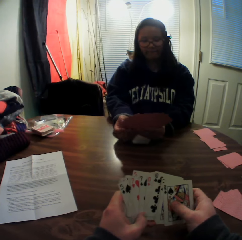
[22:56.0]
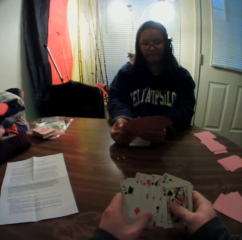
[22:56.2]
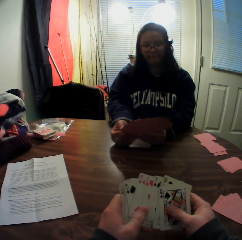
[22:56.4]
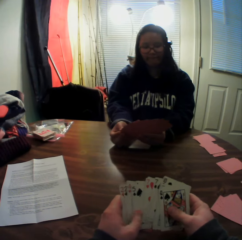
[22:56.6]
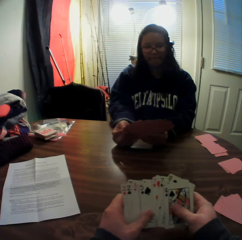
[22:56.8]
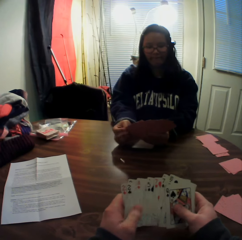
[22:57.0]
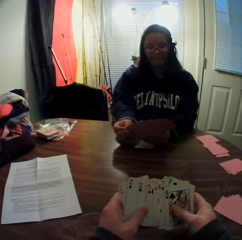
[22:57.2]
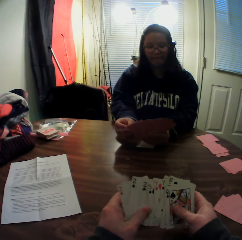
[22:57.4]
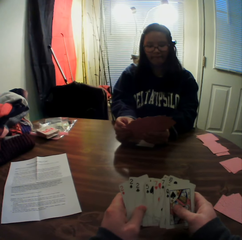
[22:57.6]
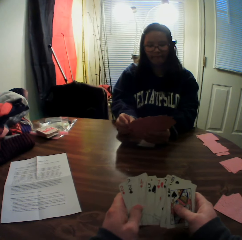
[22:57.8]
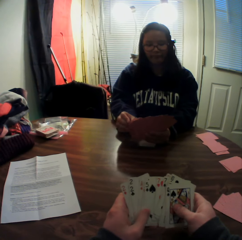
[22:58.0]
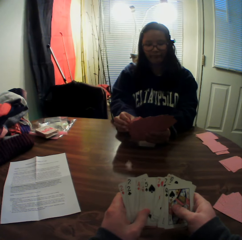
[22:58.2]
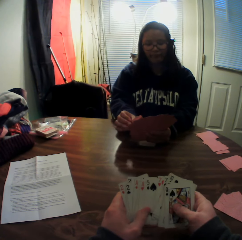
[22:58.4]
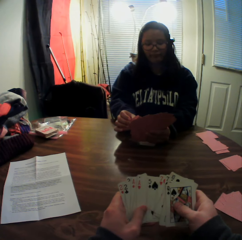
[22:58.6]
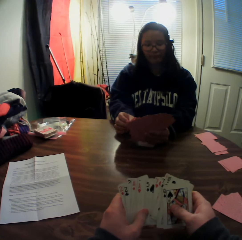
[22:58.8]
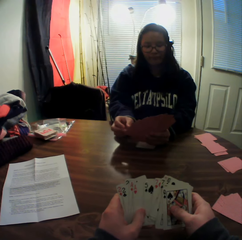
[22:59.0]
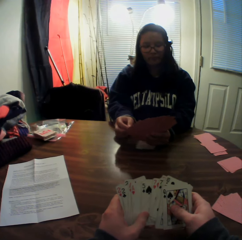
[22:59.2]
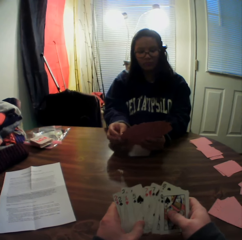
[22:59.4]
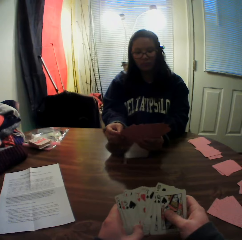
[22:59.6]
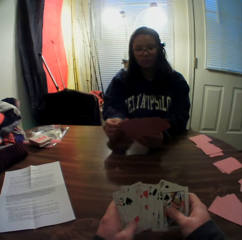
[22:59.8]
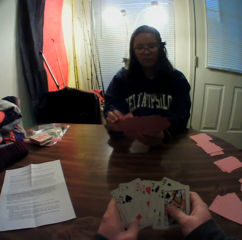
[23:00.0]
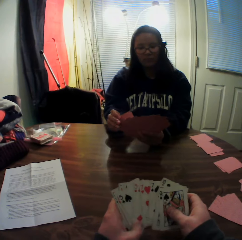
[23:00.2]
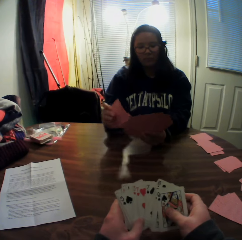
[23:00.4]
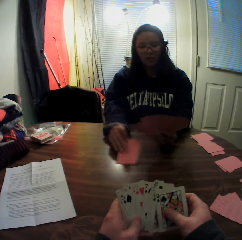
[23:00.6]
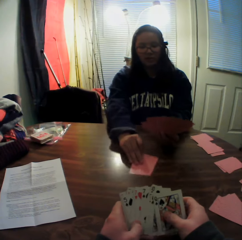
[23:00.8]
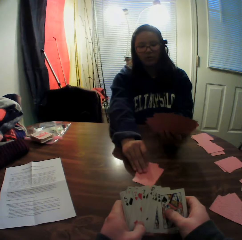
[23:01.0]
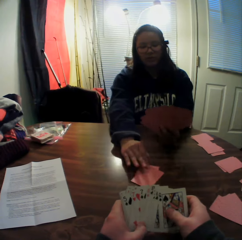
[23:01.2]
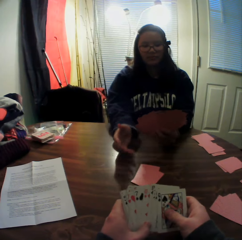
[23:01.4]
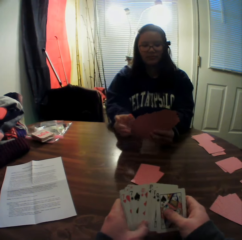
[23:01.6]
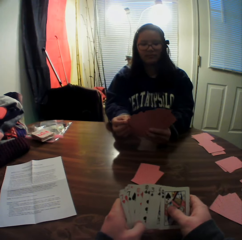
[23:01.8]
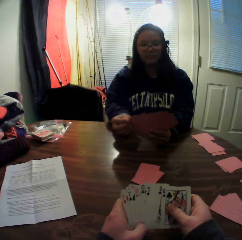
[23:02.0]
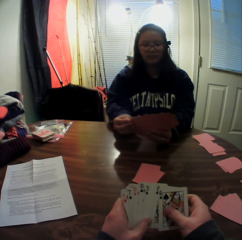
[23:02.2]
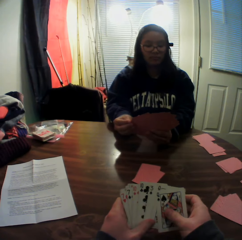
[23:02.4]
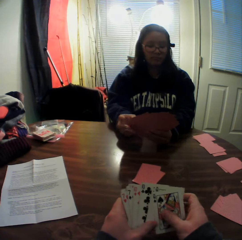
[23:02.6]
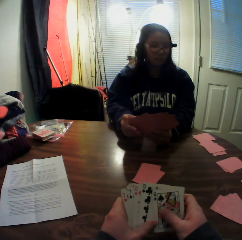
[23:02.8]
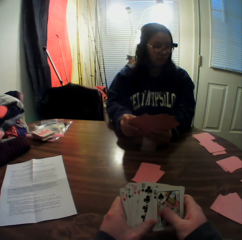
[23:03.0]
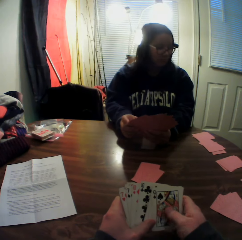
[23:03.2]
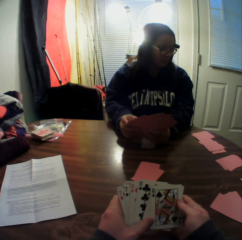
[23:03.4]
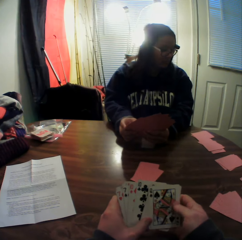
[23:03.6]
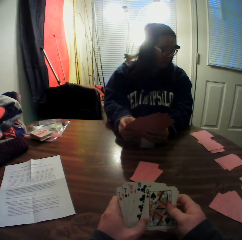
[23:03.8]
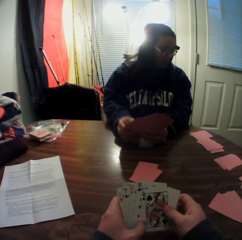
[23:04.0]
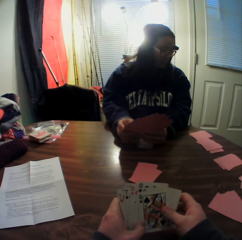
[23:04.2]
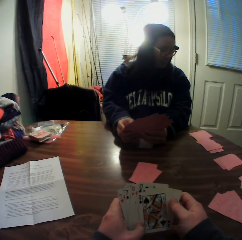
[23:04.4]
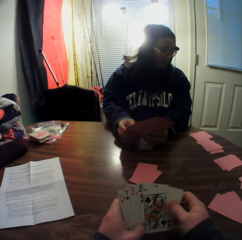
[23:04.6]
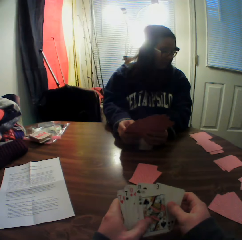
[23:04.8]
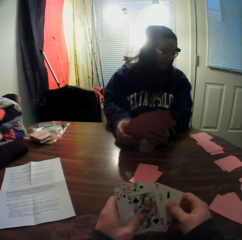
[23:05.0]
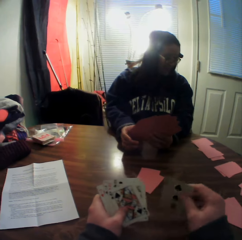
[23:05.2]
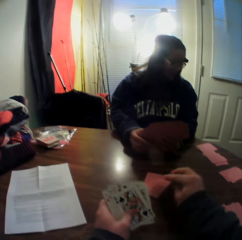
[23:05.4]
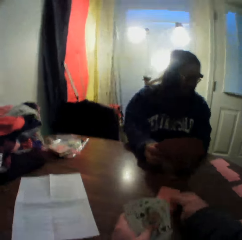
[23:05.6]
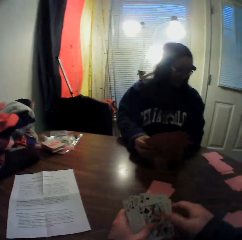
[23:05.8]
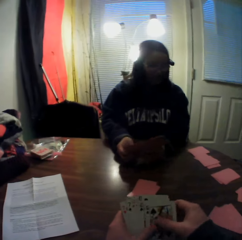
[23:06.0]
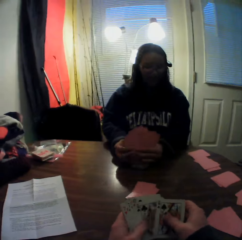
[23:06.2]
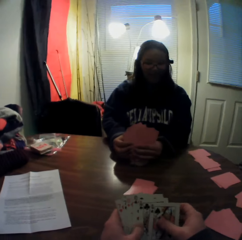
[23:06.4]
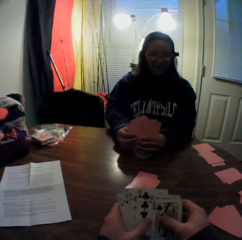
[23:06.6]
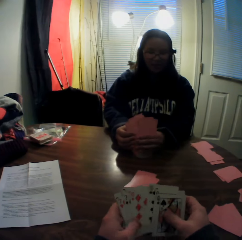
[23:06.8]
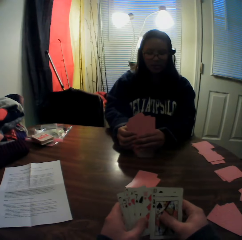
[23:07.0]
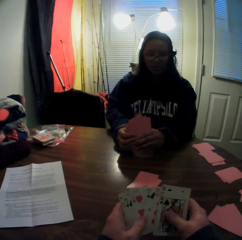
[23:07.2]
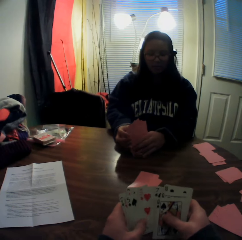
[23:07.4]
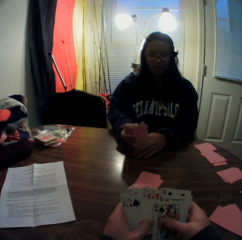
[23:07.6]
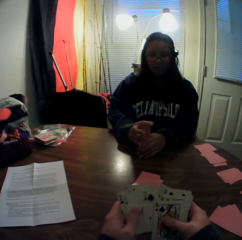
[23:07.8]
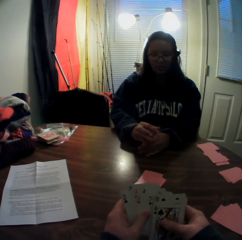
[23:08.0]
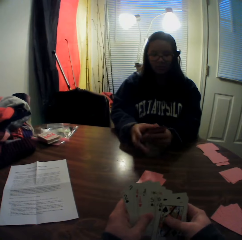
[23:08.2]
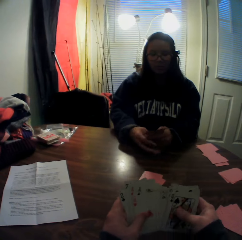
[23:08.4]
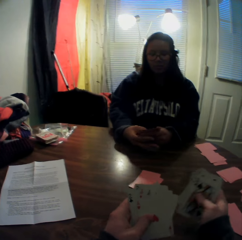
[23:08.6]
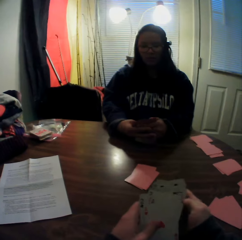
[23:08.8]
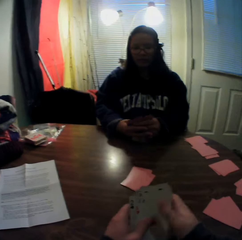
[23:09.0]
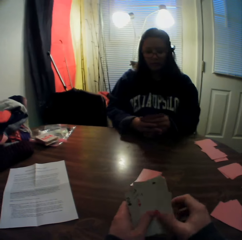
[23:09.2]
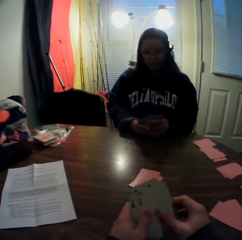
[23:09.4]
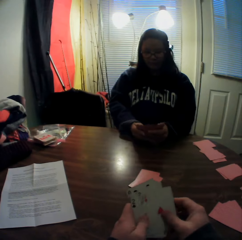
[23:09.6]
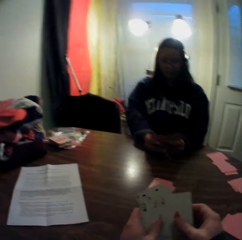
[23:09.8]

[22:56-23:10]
A woman picks cards from the stack of cards in her hands with her right hand. The woman drops the cards onto the table. The camera wearer picks a card from the stack of cards in his hands with his right hand. He drops the card onto the table. He flips through the stack of cards in his hands.

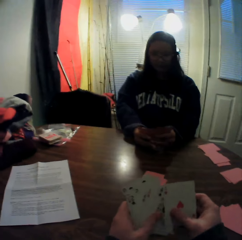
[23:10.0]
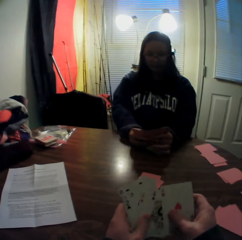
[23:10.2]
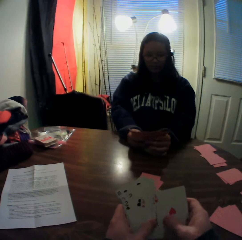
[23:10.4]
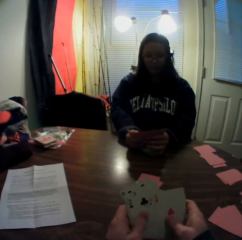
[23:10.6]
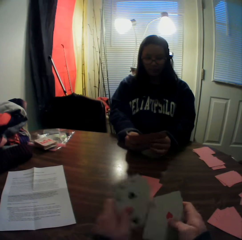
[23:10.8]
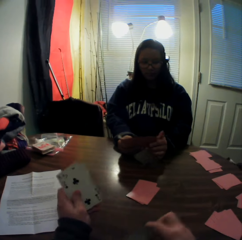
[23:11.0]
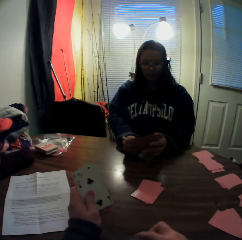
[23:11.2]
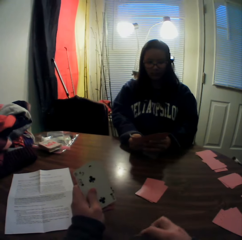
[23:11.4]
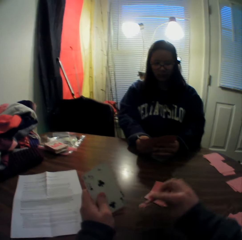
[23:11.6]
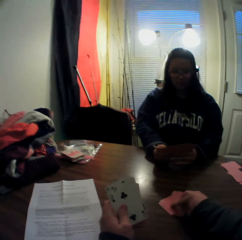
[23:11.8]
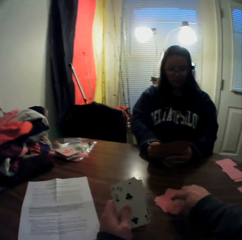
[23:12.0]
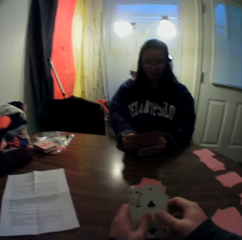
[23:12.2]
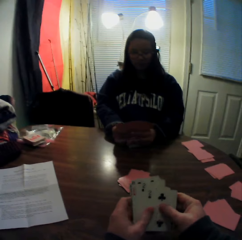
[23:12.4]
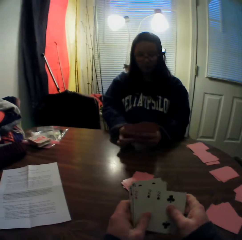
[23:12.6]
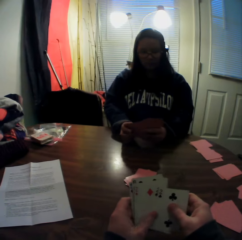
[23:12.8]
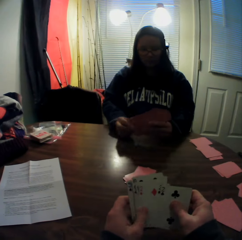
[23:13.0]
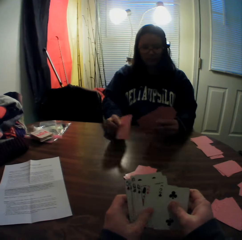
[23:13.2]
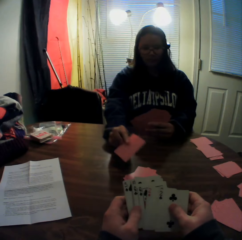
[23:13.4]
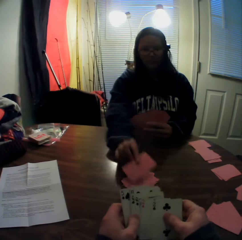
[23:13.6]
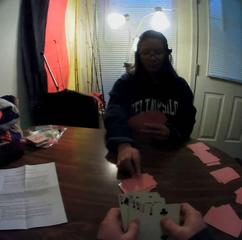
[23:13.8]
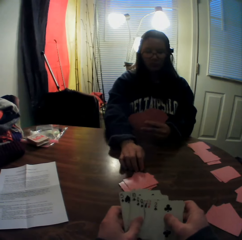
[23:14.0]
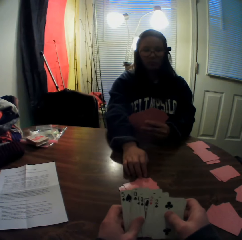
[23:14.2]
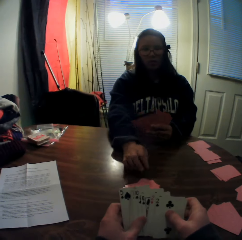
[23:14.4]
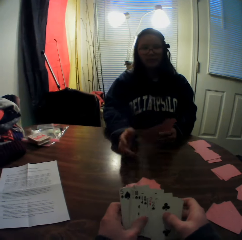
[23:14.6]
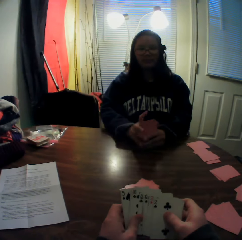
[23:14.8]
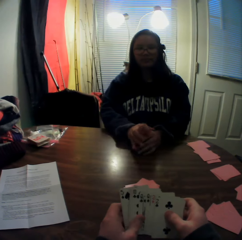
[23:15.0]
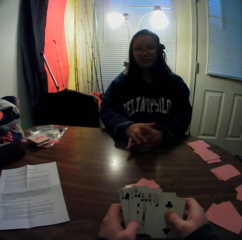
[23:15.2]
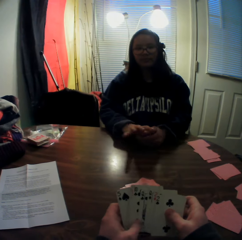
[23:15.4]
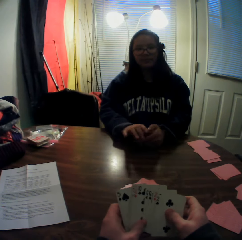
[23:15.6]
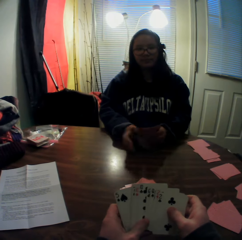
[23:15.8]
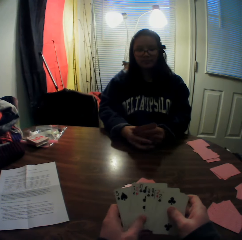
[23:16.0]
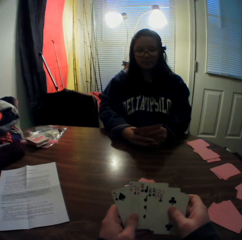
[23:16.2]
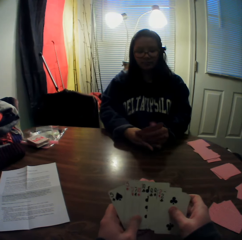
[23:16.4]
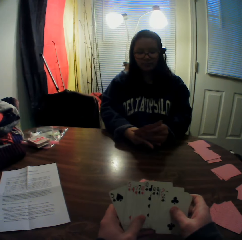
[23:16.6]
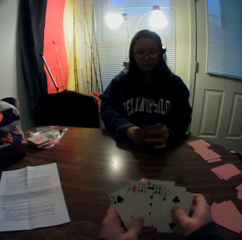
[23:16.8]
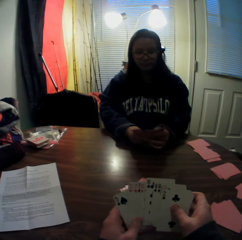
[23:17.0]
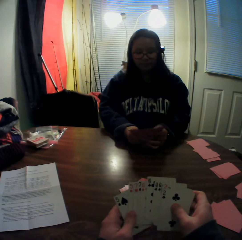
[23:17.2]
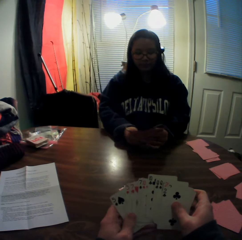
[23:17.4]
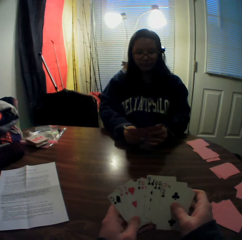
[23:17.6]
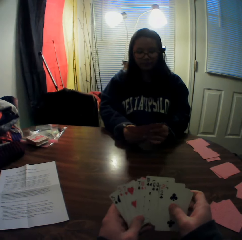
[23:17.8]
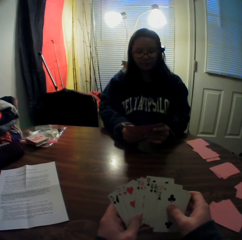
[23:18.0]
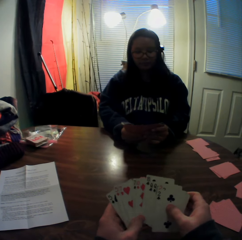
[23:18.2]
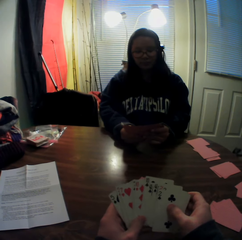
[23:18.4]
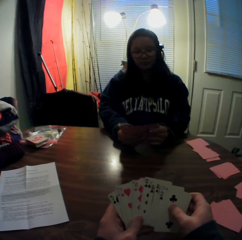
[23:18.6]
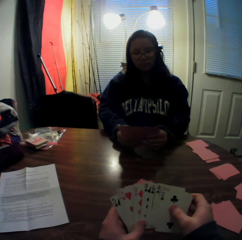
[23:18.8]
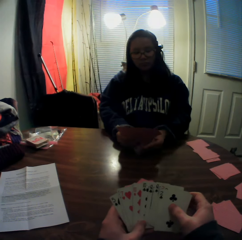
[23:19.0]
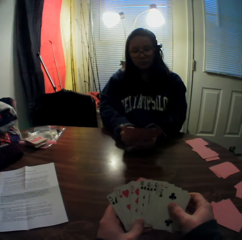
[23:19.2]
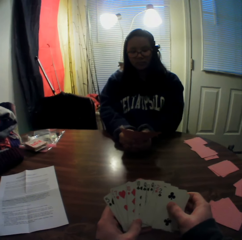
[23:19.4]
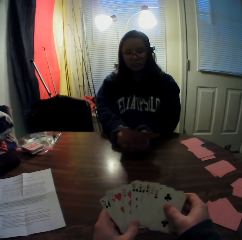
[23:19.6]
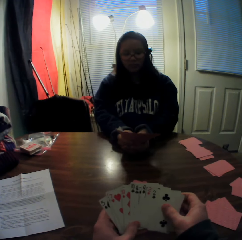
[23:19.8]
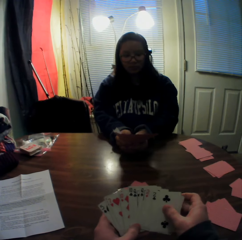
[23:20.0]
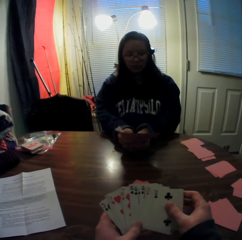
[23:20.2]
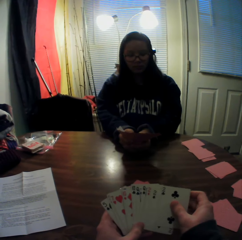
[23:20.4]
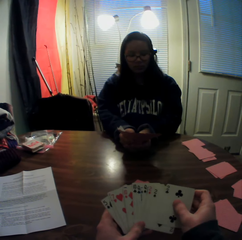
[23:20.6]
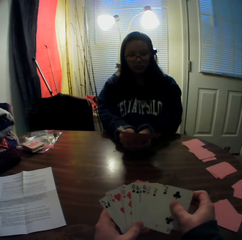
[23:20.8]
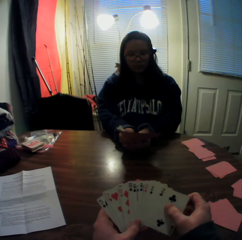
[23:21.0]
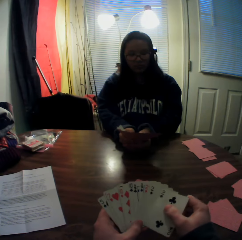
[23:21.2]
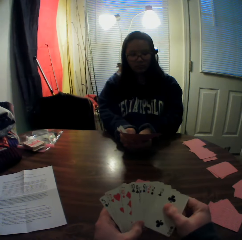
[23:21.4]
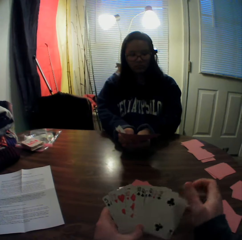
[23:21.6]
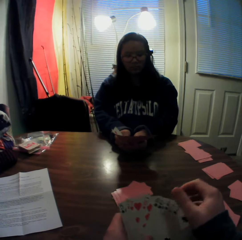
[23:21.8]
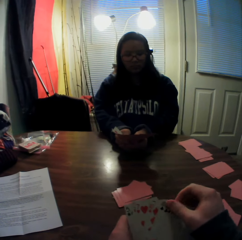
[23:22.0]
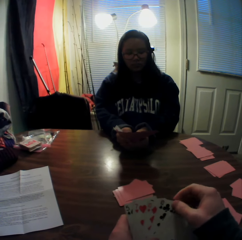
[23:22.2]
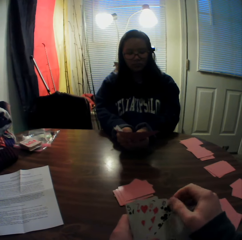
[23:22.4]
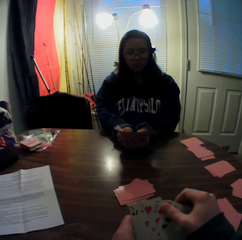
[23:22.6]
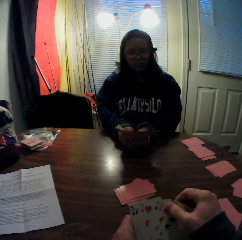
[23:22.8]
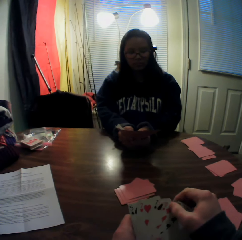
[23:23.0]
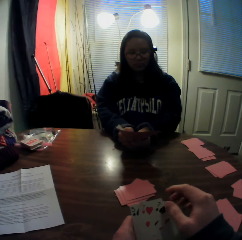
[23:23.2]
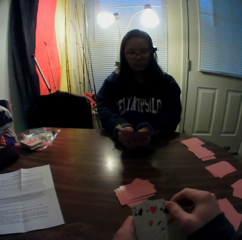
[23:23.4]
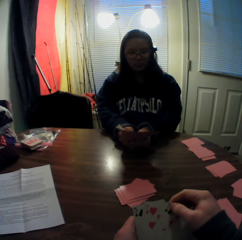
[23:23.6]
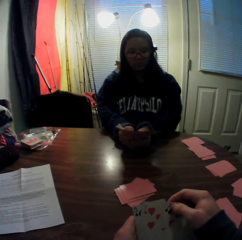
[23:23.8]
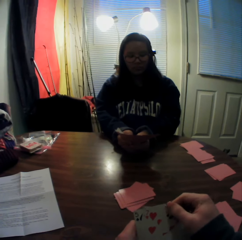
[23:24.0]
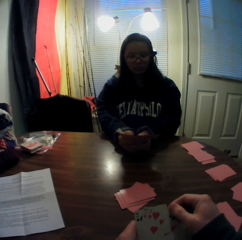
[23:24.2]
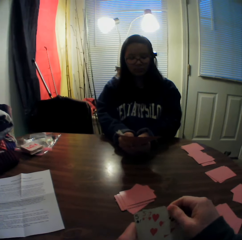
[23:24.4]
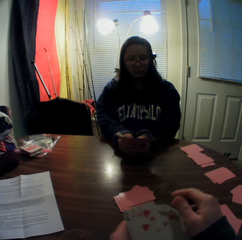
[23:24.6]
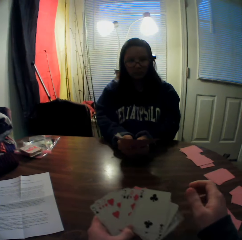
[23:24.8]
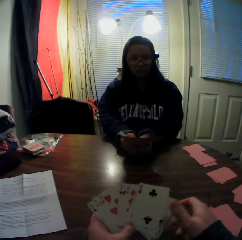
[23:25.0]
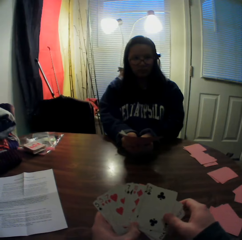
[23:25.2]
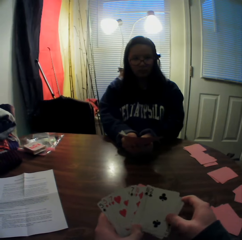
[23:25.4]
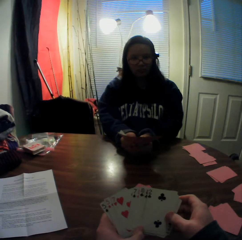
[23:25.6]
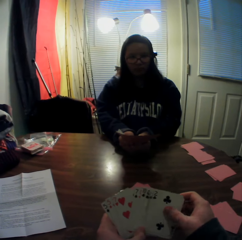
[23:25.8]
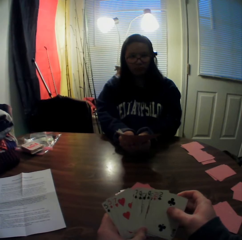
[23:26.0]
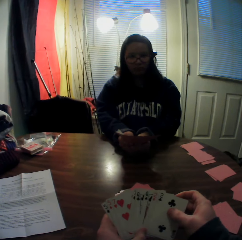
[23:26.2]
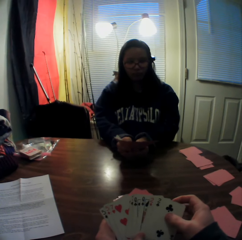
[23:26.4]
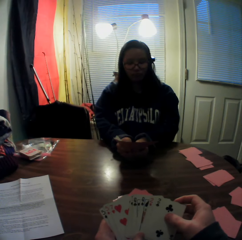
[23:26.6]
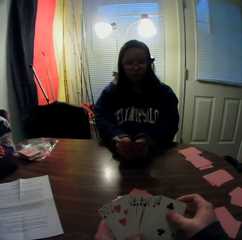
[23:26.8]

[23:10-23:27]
The camera wearer picks cards from the stack of cards in his hands with his right hand. He drops the card onto the table. He flips through the stack of cards in his hands. A woman picks a card from the stack of cards in her hands with her right hand. The woman places the card onto the table. The woman moves the playing cards on the table. The woman flips through the stack of cards in her hands.
